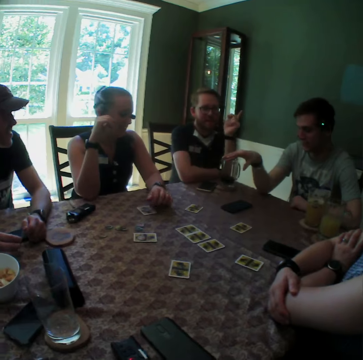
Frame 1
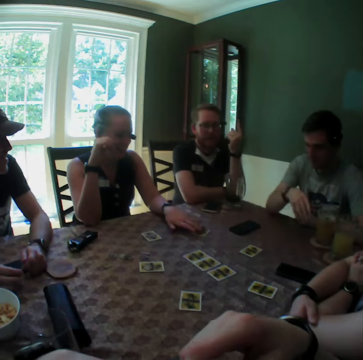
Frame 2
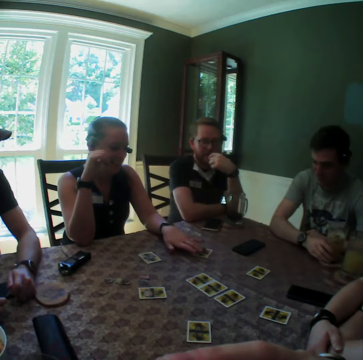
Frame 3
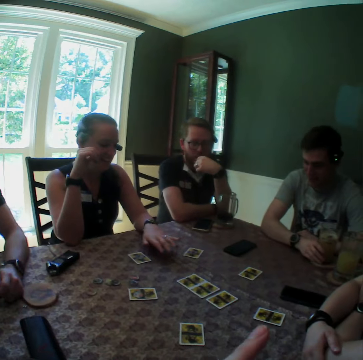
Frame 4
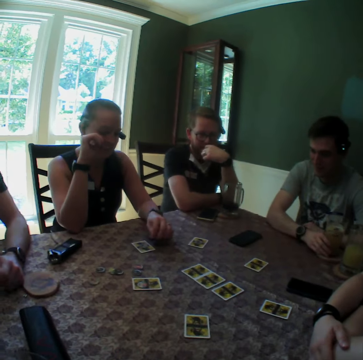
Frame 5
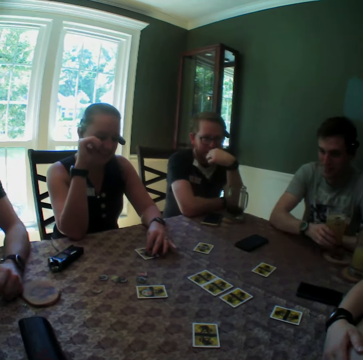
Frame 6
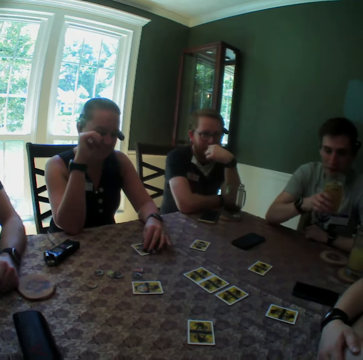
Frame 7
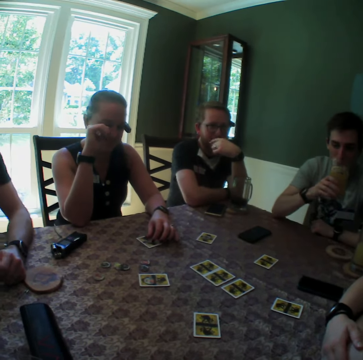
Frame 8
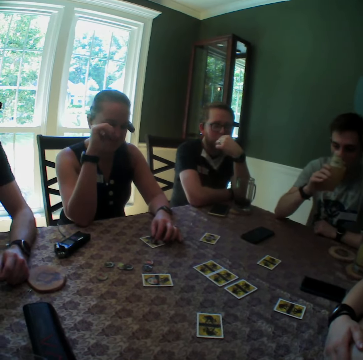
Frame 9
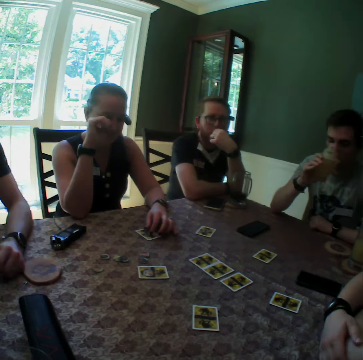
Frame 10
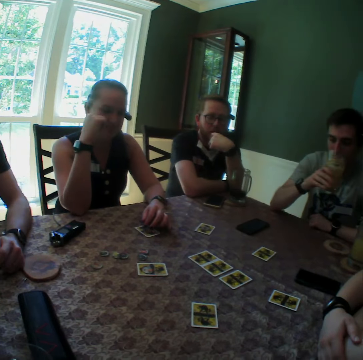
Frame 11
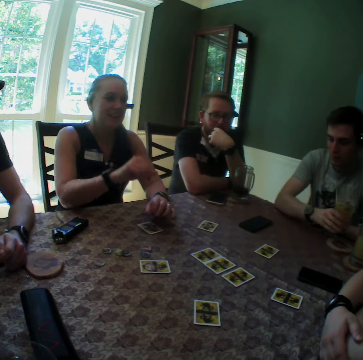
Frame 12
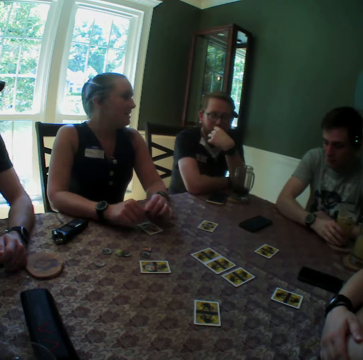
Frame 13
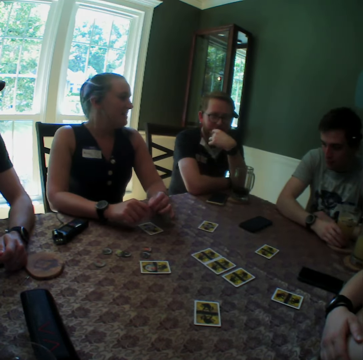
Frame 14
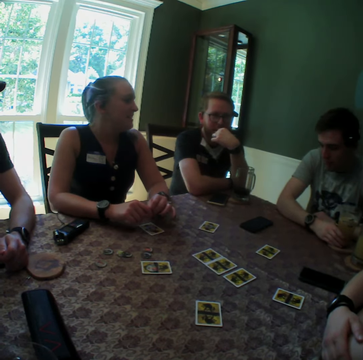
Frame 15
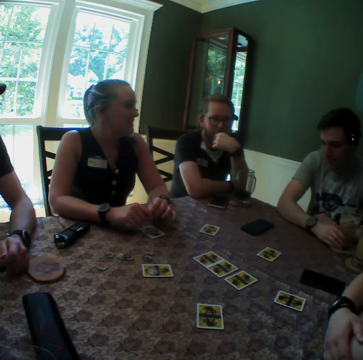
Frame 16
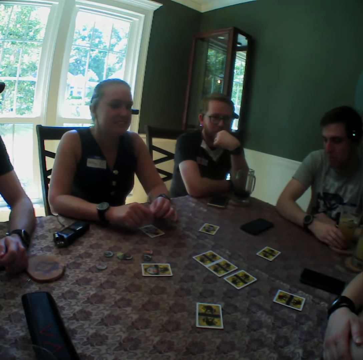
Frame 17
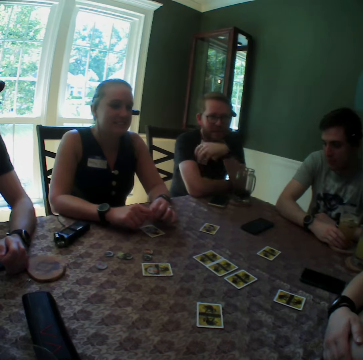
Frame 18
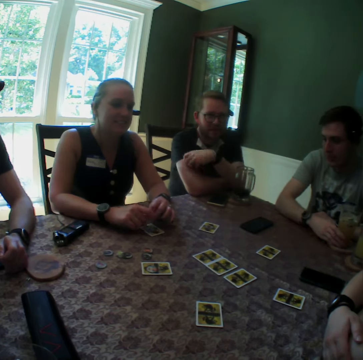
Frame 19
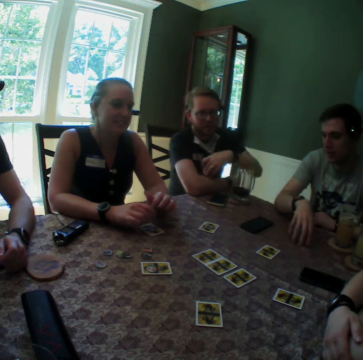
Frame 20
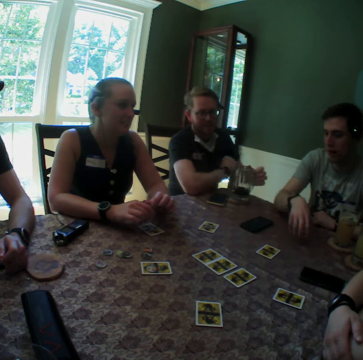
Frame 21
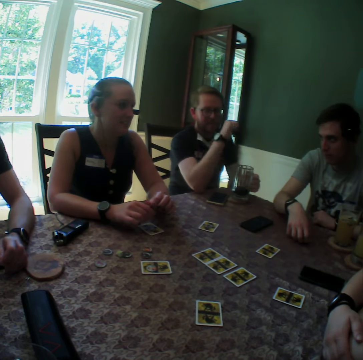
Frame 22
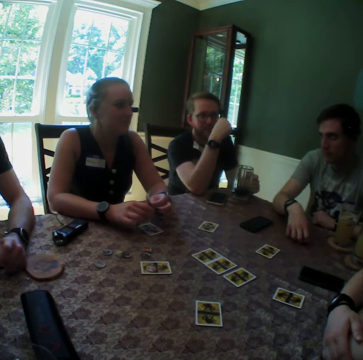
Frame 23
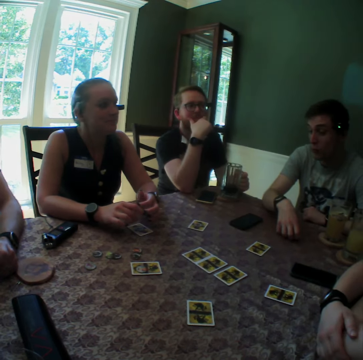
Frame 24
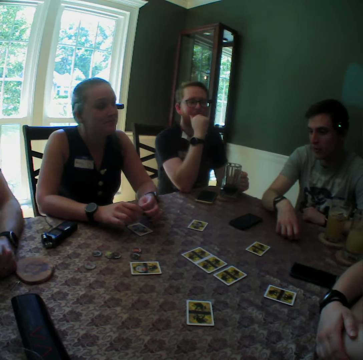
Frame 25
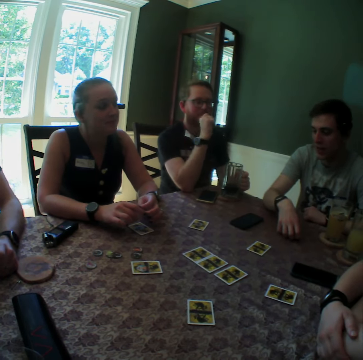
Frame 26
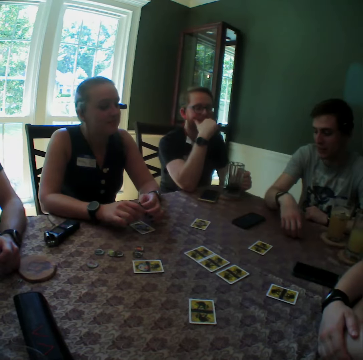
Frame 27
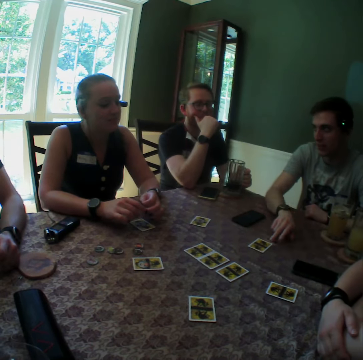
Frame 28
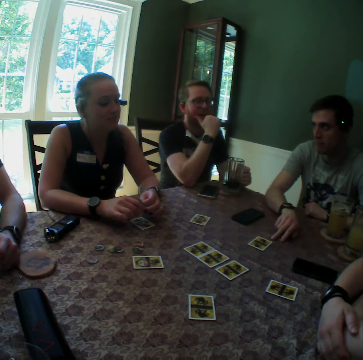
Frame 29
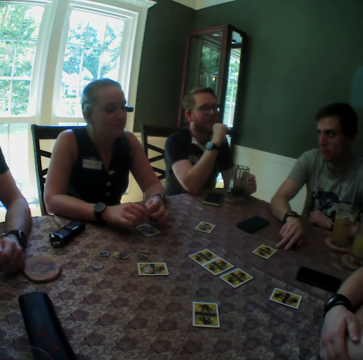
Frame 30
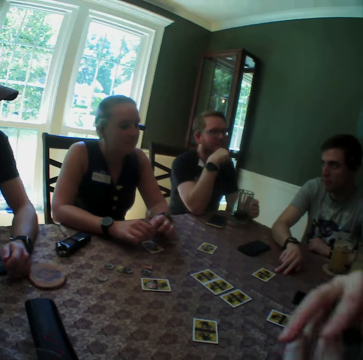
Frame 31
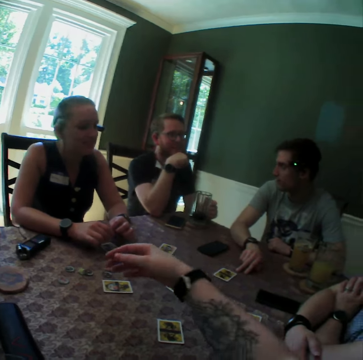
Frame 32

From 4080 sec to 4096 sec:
A woman touches a card on the table with her left hand. A man touches a cup on the table with his right hand. The woman touches the card on the table with her left hand again. Another man touches his face with his left hand. The first man takes the drink from the table. The first man drinks from the cup on the table with his right hand. The camera wearer places his right hand on the table. The first man drops the cup on the table with his right hand. The camera wearer scratches his left hand with his right hand. The first man hits the table with his right hand. The other man holds a cup with his left hand and touches his face with his right hand. The camera wearer and the others talk to each other simultaneously. The camera wearer touches the table with his right hand.

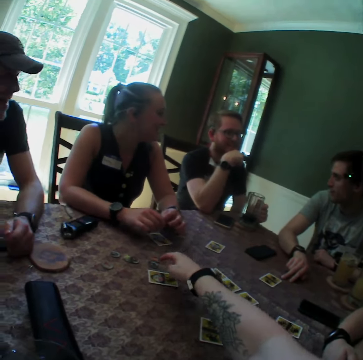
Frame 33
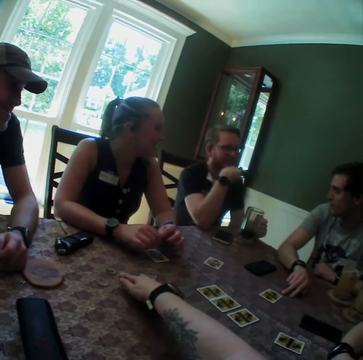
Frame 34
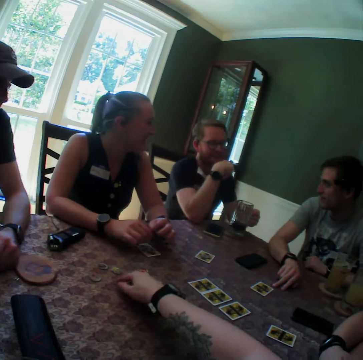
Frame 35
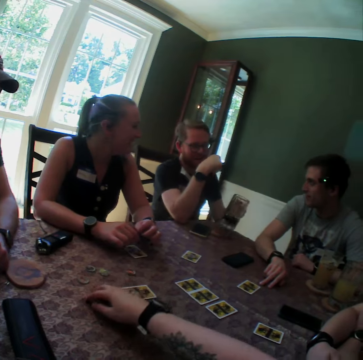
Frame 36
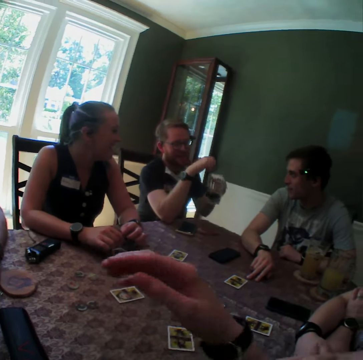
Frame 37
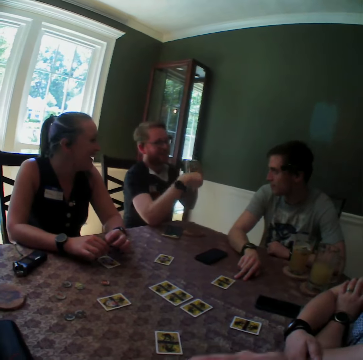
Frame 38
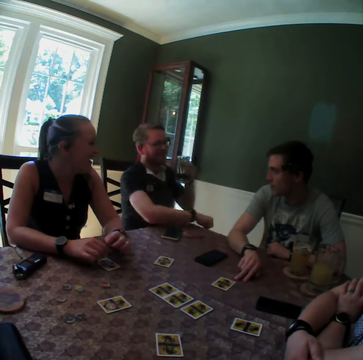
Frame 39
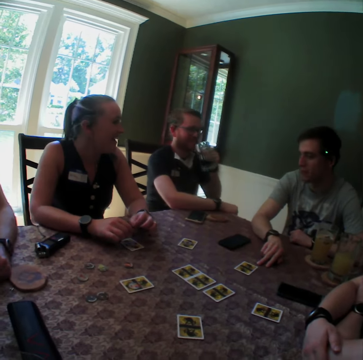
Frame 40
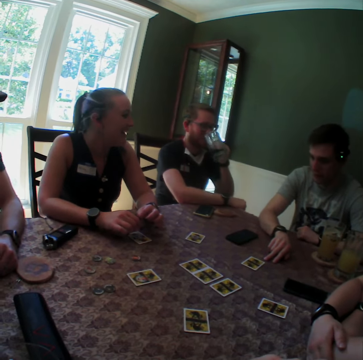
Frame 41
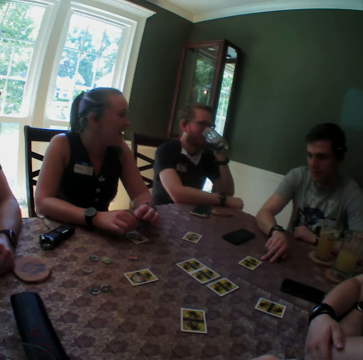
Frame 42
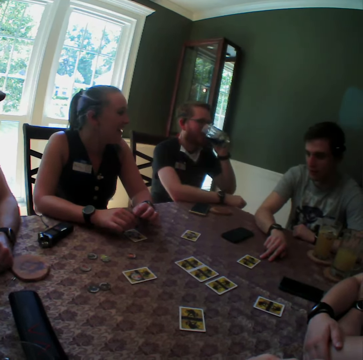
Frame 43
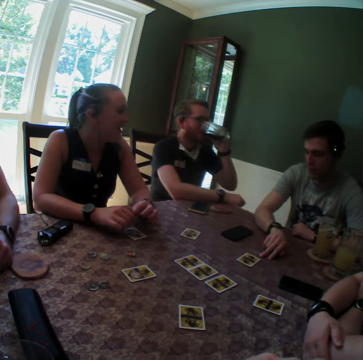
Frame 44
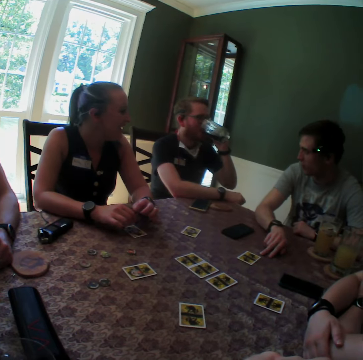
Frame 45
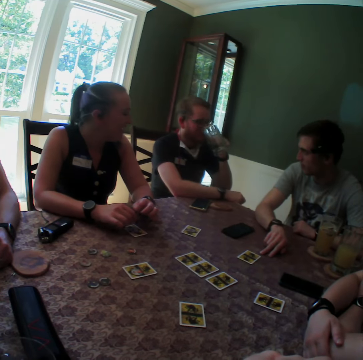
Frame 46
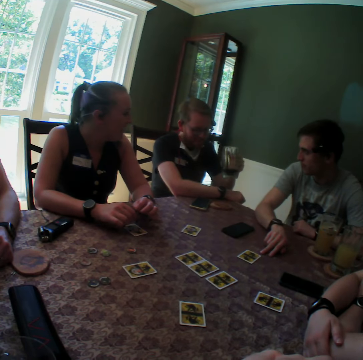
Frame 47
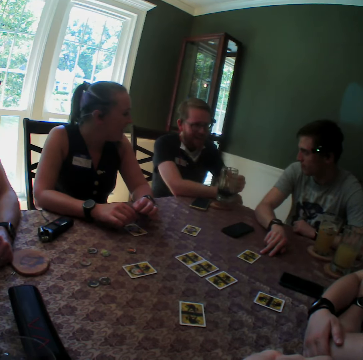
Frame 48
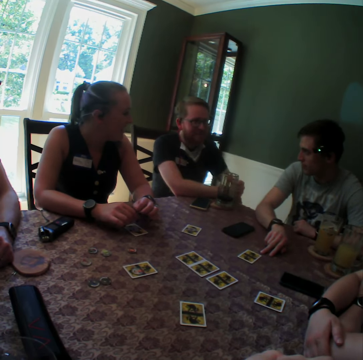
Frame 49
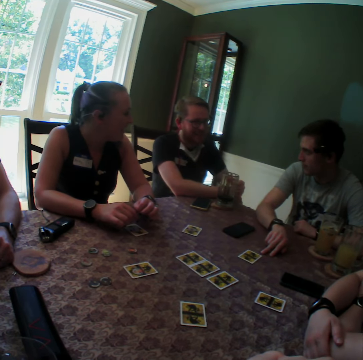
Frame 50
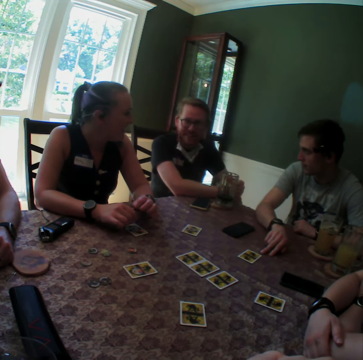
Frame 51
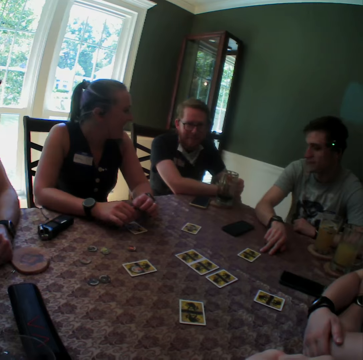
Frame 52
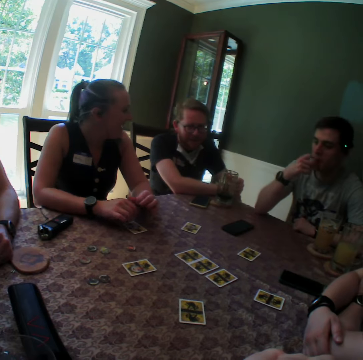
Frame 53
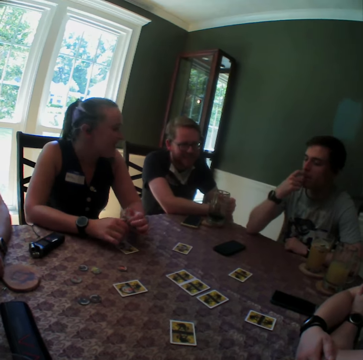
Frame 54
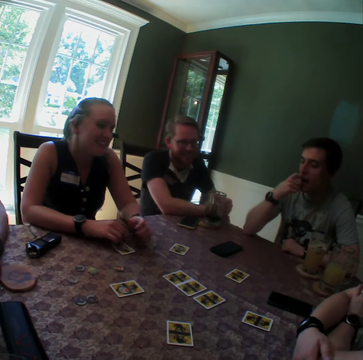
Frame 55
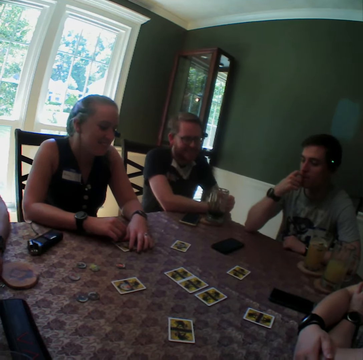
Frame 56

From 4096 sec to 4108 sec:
The camera wearer moves a chip from the table with his right hand. A man raises the cup from the saucer on the table with his left hand. The man drinks from the cup with his left hand. The man raises the cup on the saucer on the table with his left hand. Another man touches his face with his right hand.

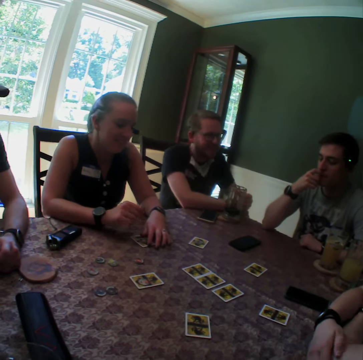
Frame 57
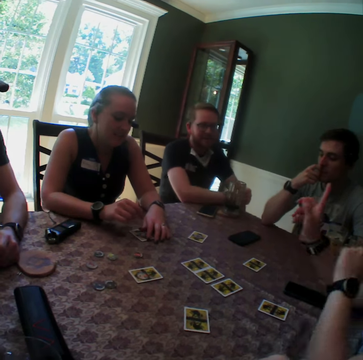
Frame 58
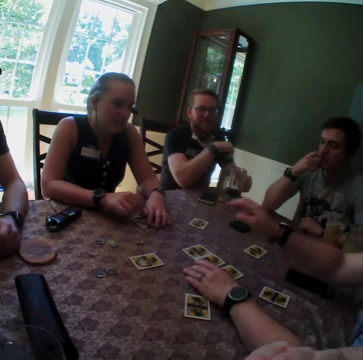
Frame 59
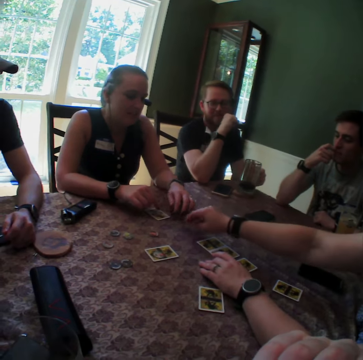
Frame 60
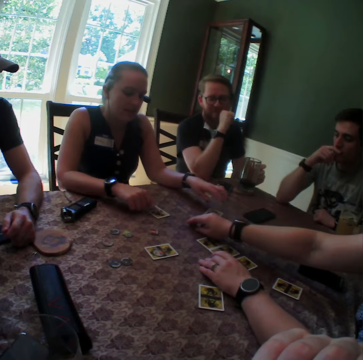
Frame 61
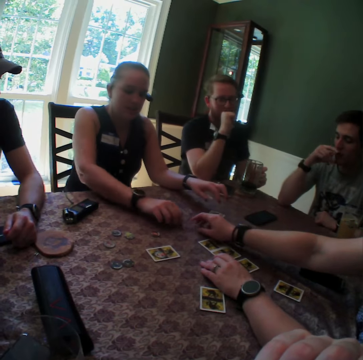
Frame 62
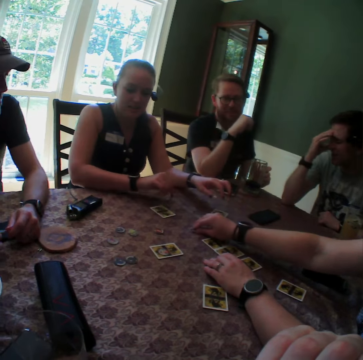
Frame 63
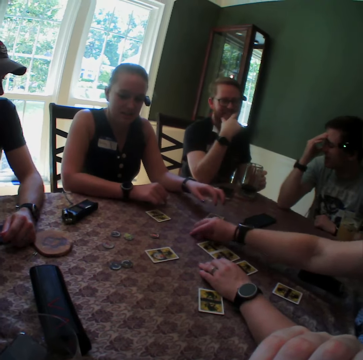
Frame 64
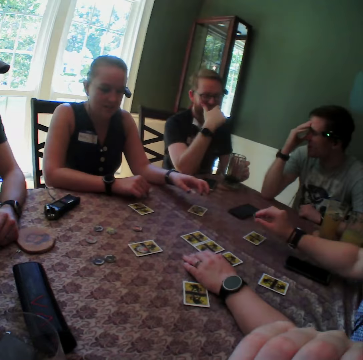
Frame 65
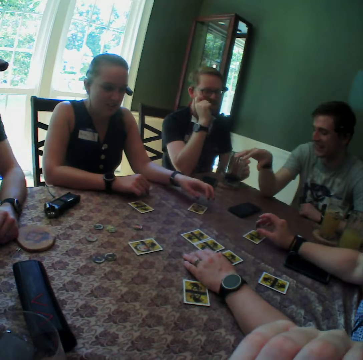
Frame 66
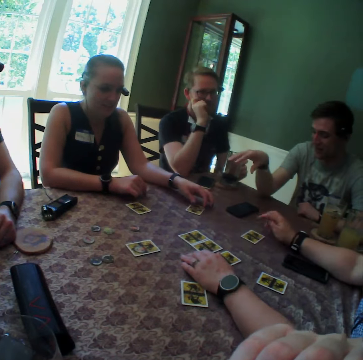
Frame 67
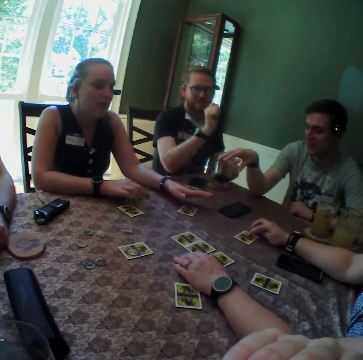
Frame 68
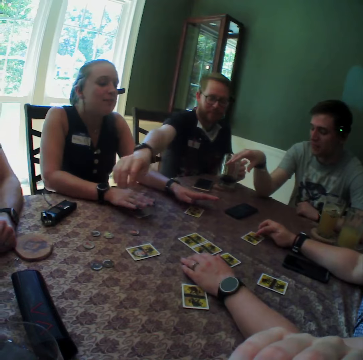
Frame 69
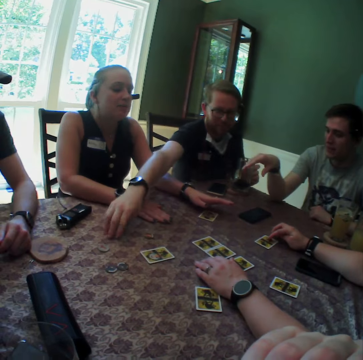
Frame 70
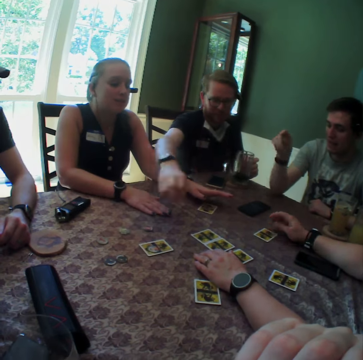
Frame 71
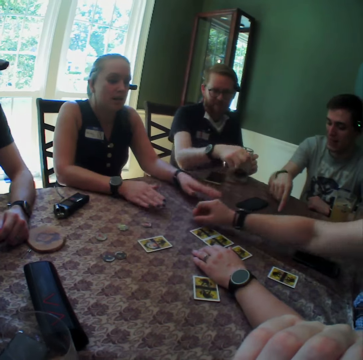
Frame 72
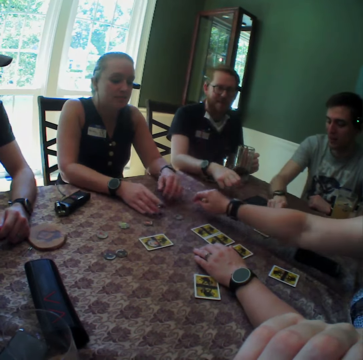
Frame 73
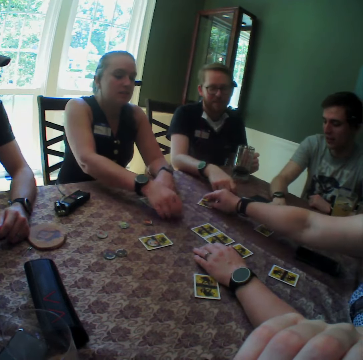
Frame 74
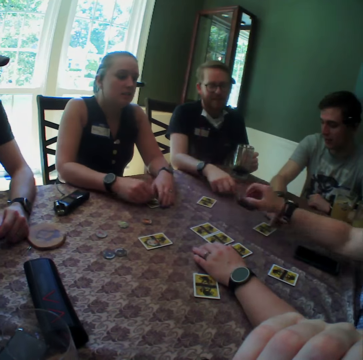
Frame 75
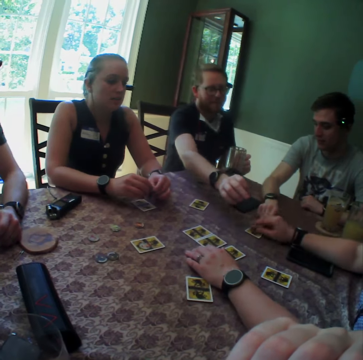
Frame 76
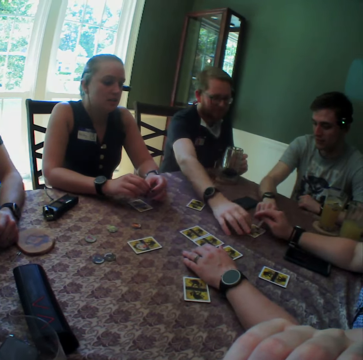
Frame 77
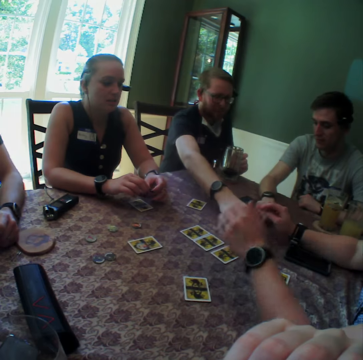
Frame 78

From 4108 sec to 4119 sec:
A woman raises her right hand and touches the table with her left hand. People play cards on the table. Another woman passes a chip to the first woman with her right hand. The first woman takes the chip from the table with her right hand. The first woman touches a card on the table with her right hand. The other woman hits the card on the table with her right hand. A man takes a chip from the table with his right hand. The first woman picks up a chip on the table with her right hand and drops the chip on the card on the table with her right hand.
